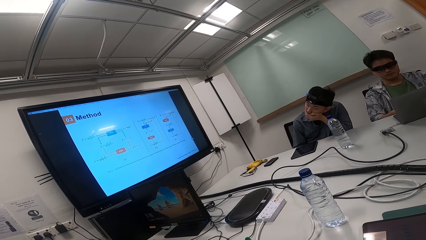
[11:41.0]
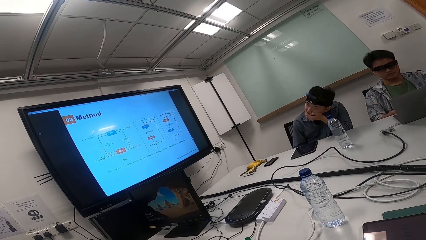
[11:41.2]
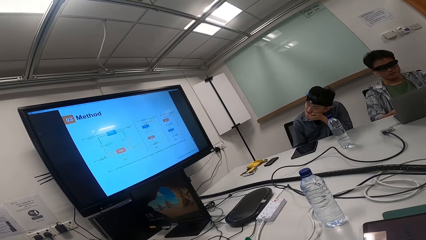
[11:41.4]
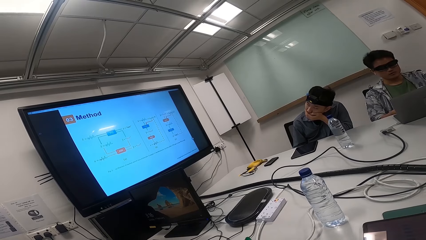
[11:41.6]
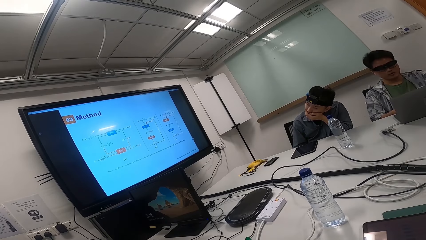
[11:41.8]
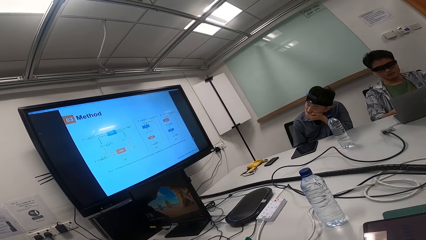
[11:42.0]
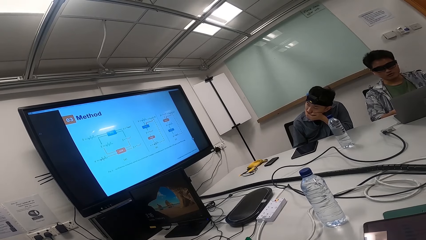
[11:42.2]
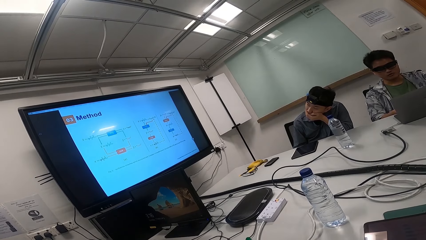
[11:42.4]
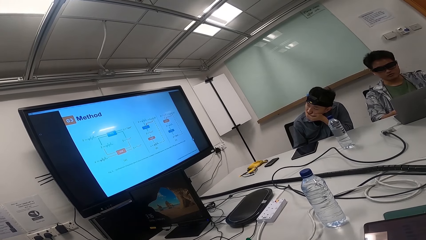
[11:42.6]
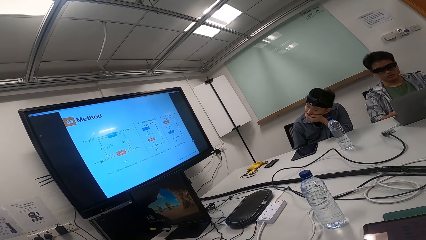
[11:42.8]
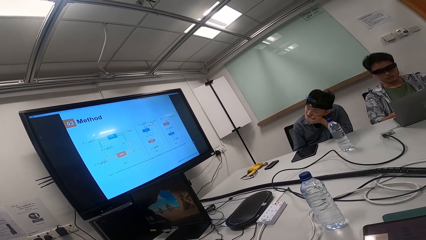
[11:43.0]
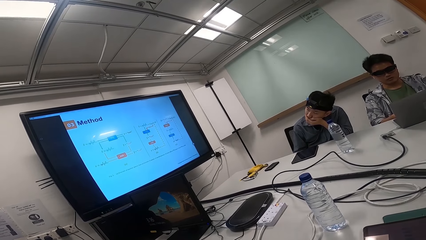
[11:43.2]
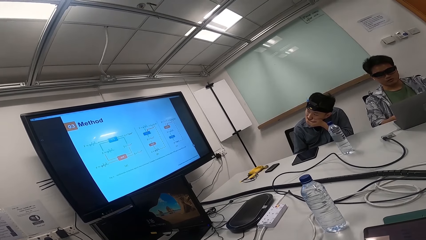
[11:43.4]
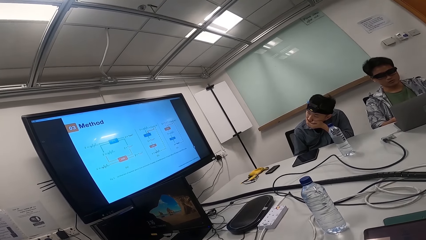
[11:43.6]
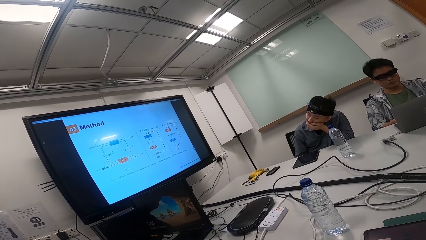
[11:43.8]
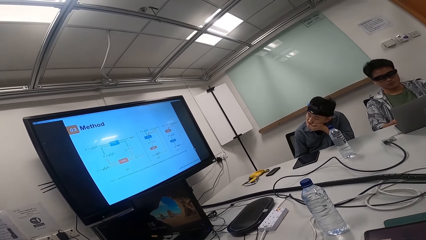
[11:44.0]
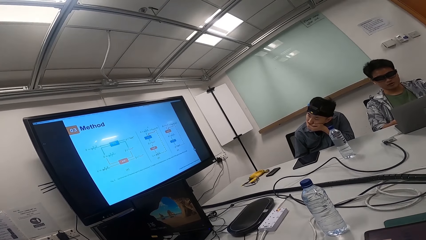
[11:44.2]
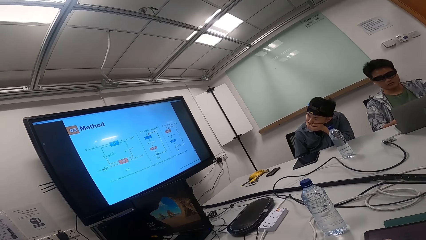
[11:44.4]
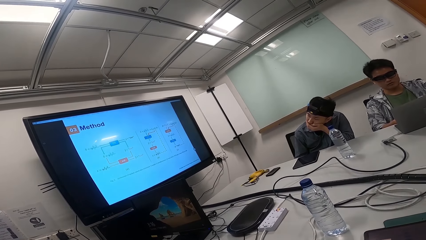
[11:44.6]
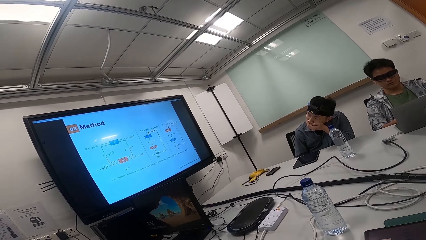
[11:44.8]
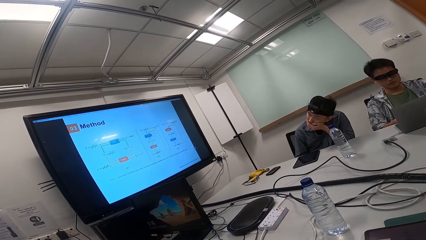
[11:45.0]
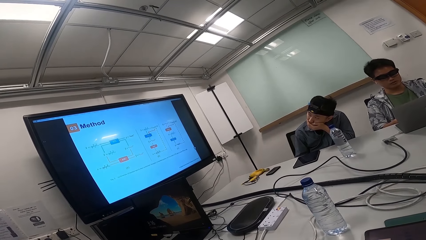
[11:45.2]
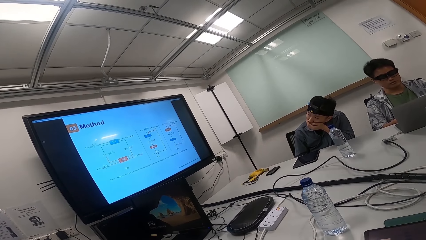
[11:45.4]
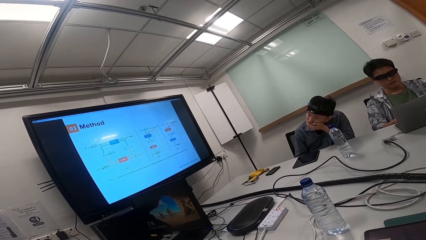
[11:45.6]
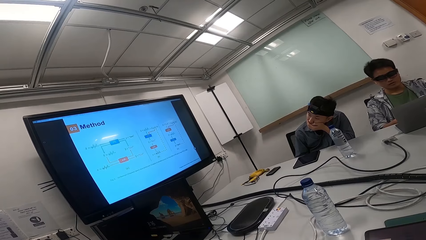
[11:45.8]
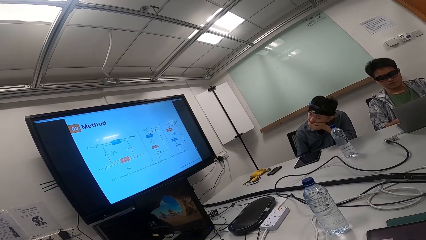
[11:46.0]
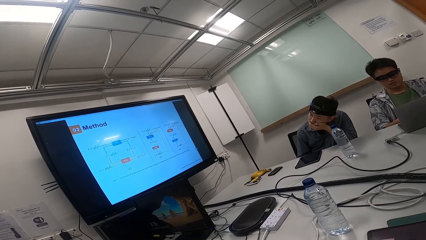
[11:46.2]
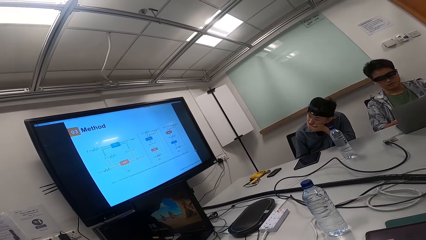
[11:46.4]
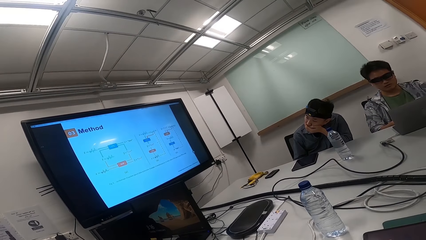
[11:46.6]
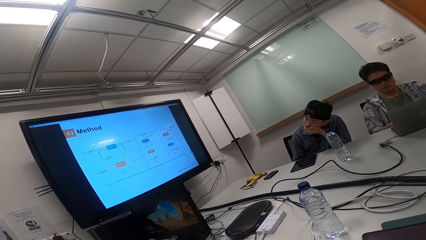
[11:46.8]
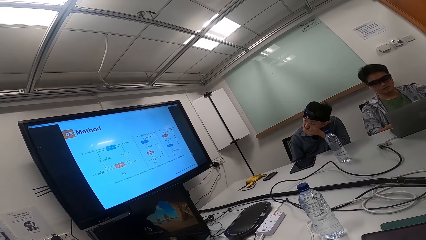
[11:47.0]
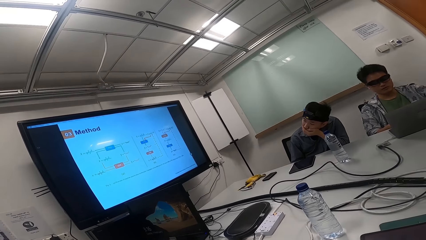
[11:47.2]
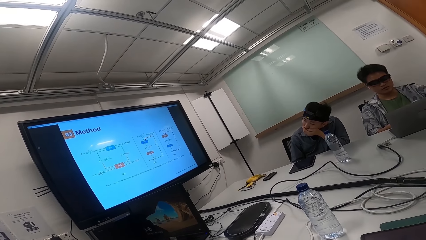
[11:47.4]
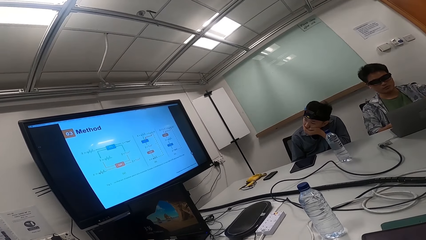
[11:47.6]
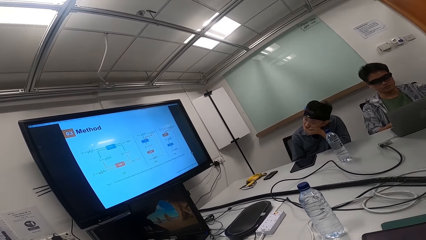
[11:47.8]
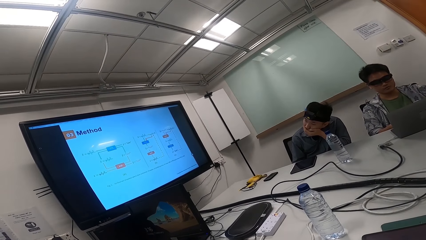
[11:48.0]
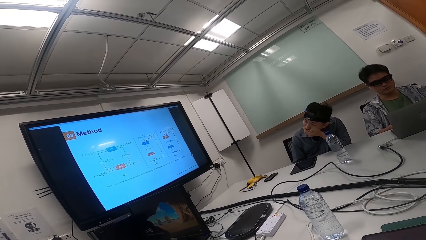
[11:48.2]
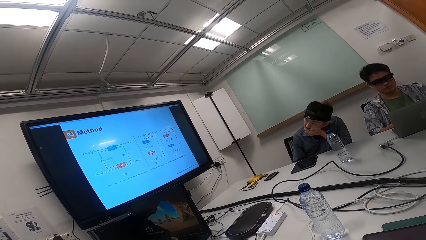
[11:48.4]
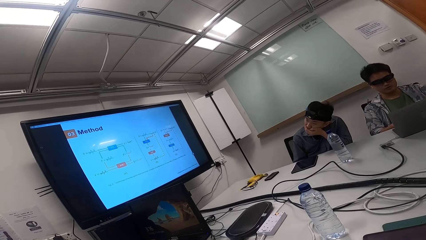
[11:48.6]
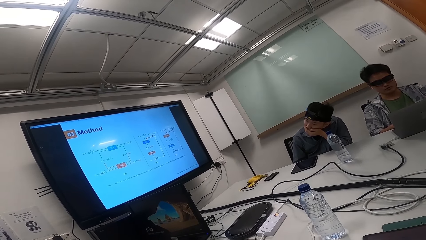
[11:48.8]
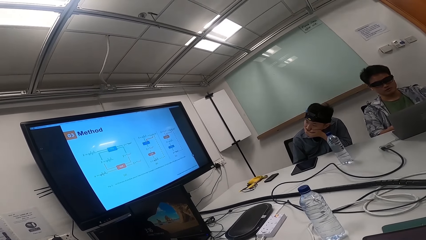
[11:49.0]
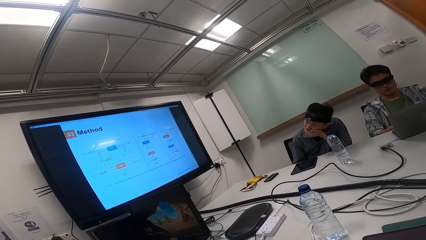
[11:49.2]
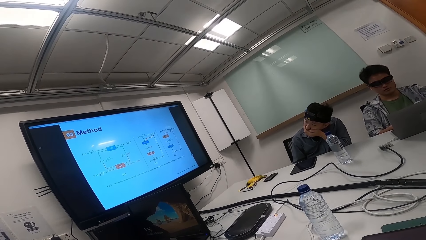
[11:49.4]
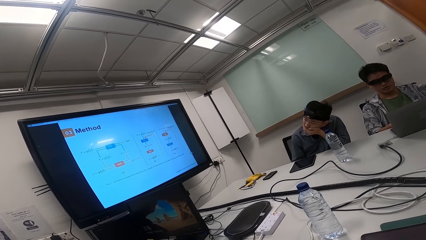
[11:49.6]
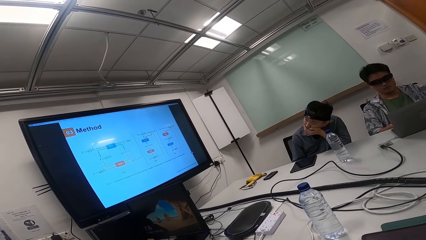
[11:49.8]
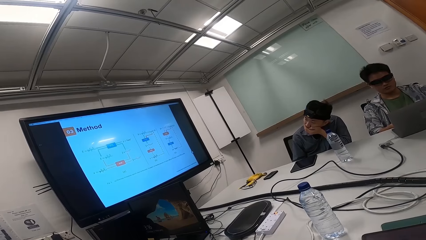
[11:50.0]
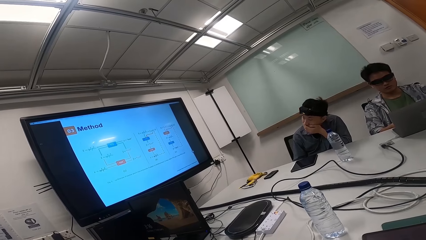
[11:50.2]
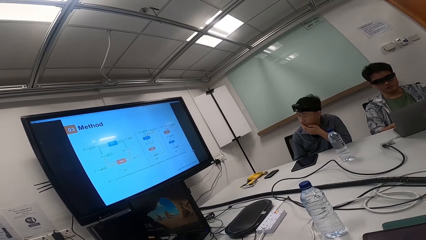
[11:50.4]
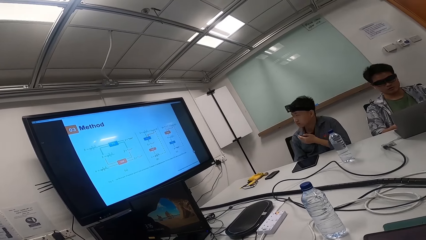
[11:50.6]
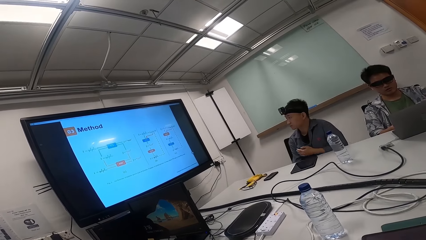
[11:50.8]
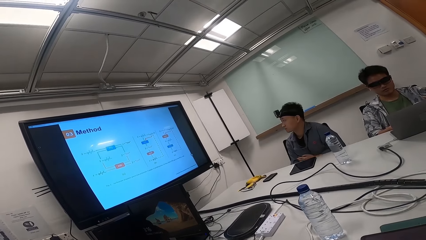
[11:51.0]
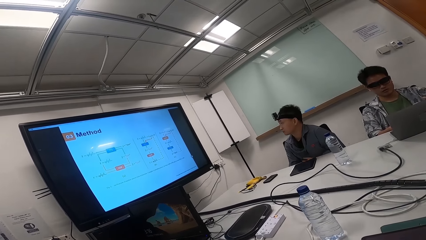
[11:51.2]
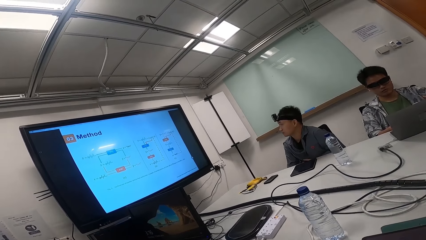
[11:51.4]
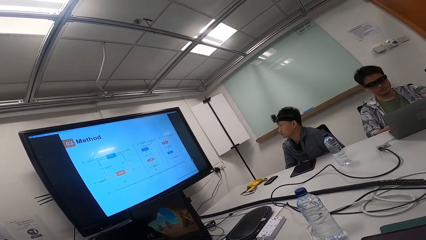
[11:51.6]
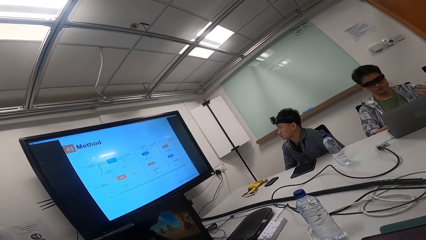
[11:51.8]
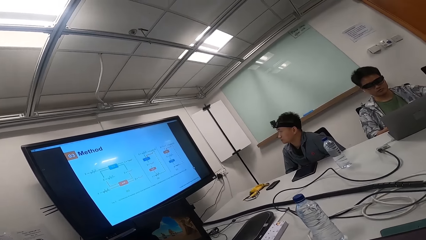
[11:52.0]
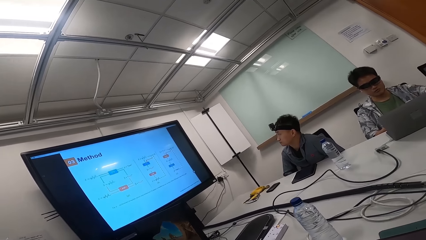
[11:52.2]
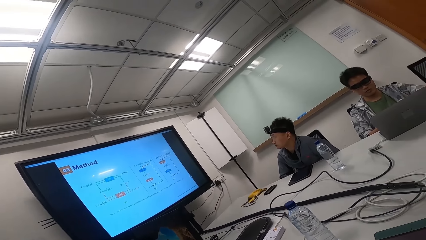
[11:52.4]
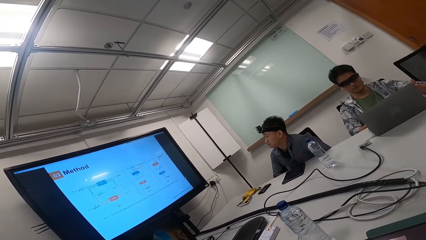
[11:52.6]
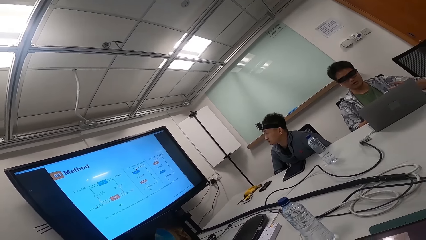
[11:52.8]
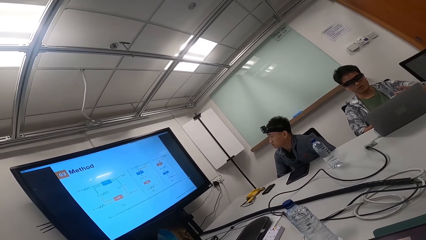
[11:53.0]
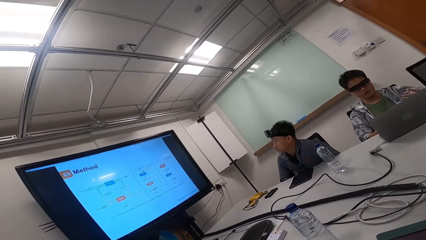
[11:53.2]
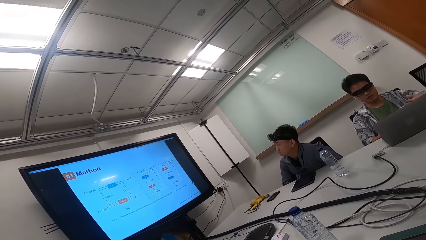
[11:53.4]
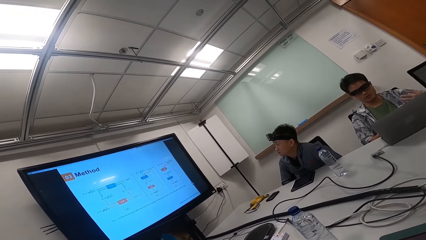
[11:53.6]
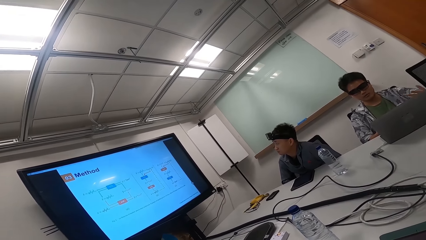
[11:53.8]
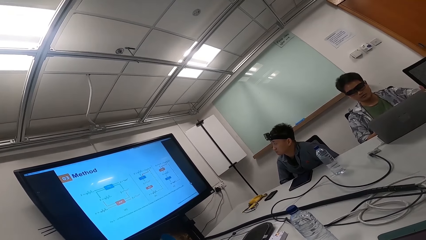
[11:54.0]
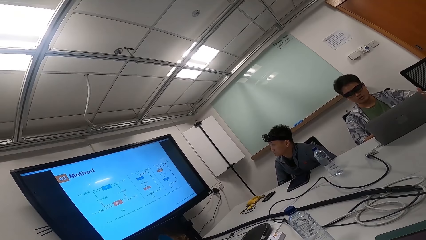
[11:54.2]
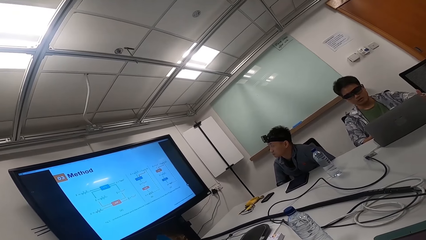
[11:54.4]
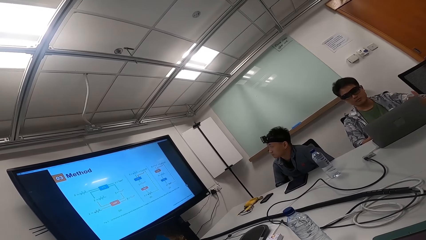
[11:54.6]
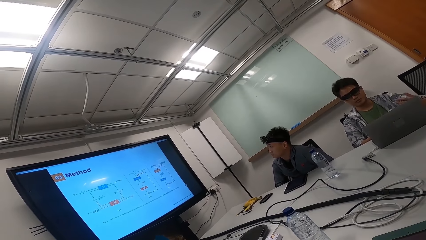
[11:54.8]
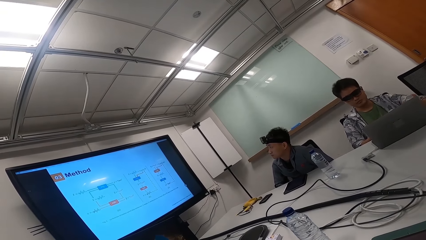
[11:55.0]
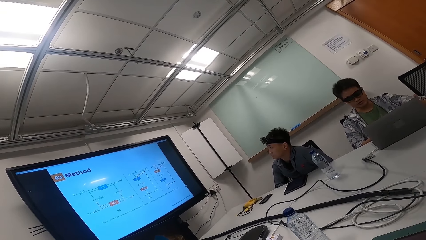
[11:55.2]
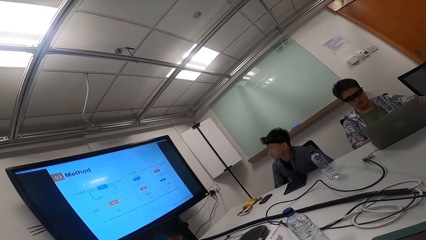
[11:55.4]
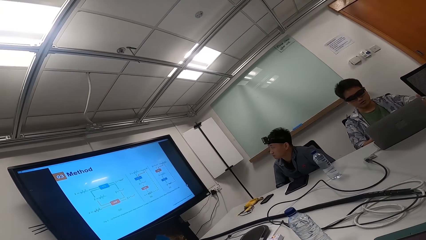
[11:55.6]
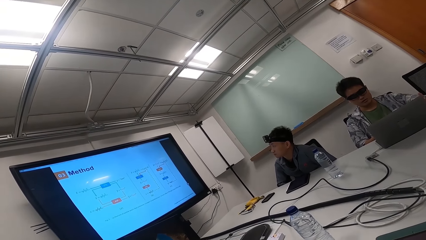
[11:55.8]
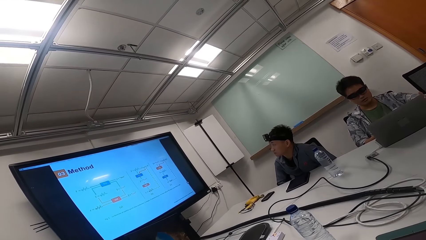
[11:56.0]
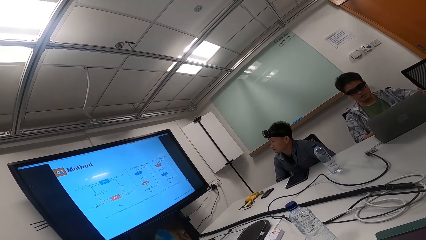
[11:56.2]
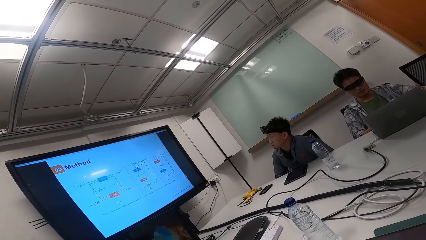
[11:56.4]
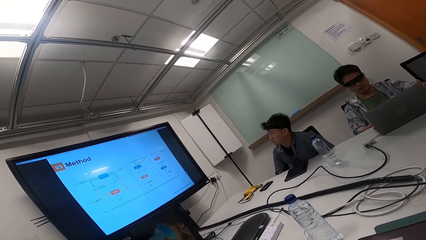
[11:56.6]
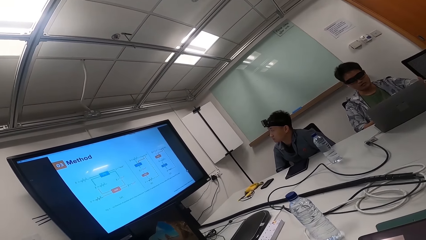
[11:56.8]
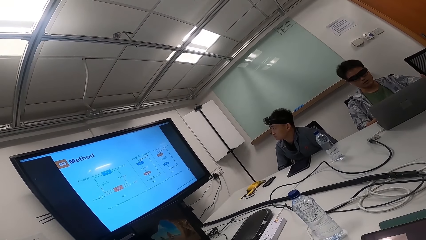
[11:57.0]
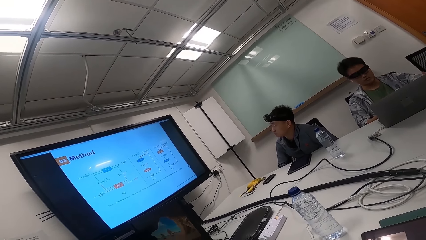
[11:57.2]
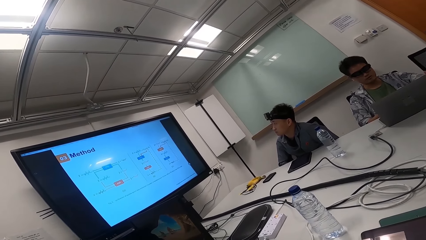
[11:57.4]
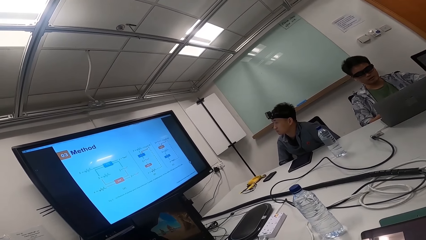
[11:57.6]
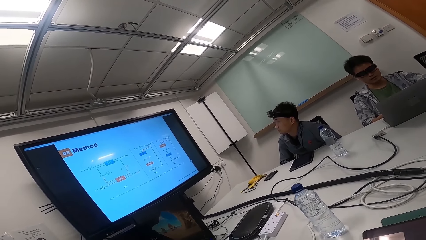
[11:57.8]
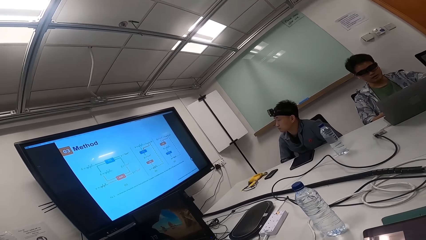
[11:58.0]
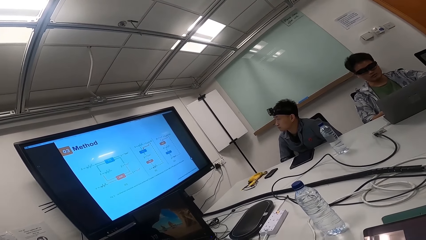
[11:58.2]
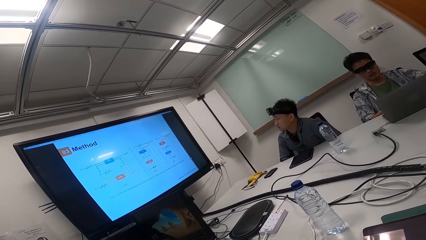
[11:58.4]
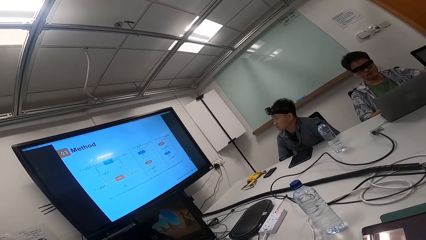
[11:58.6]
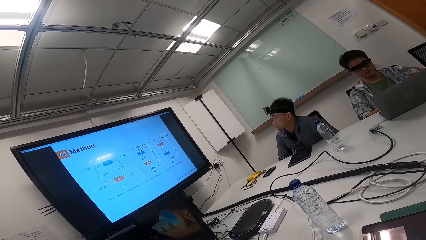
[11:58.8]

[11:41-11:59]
A man converses with the camera wearer and another man. The camera wearer looks at the screen.
